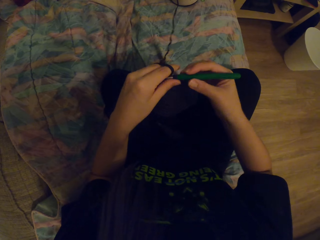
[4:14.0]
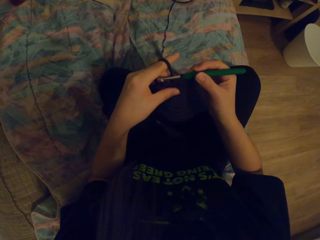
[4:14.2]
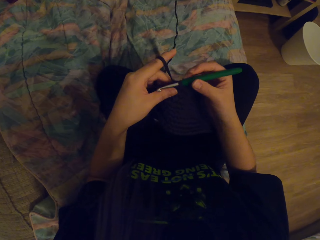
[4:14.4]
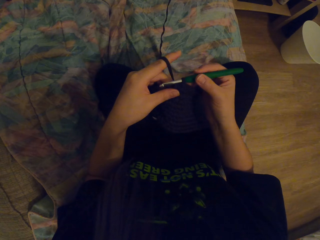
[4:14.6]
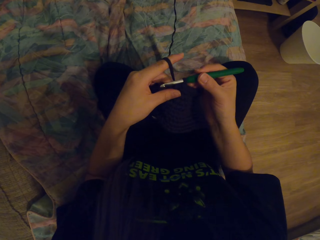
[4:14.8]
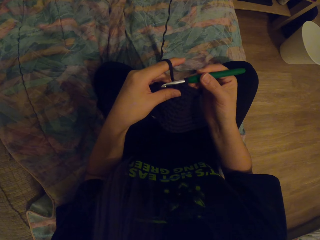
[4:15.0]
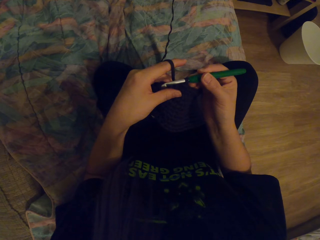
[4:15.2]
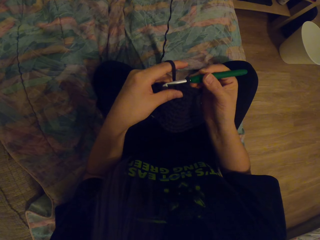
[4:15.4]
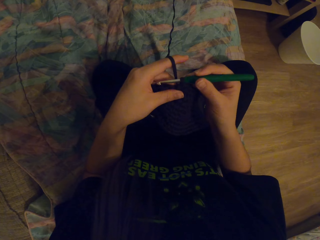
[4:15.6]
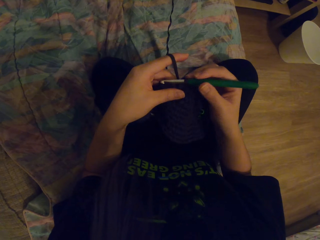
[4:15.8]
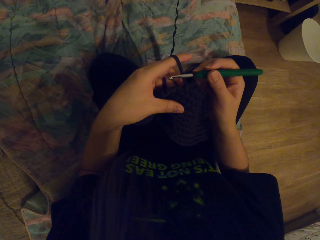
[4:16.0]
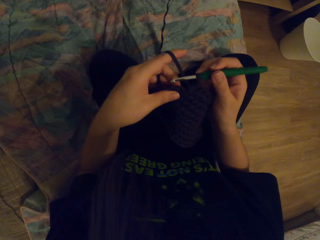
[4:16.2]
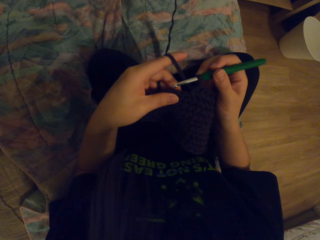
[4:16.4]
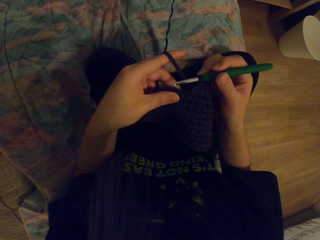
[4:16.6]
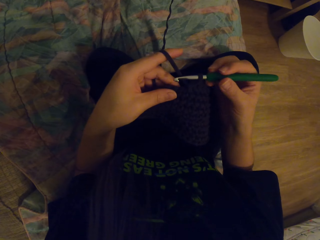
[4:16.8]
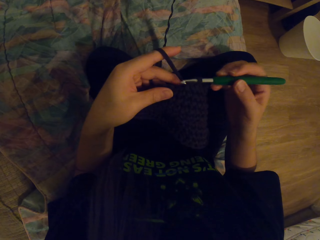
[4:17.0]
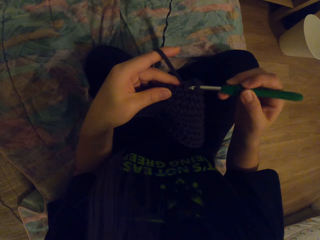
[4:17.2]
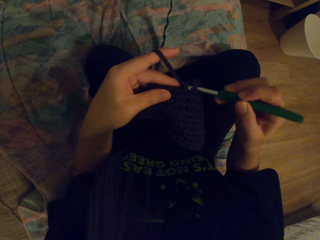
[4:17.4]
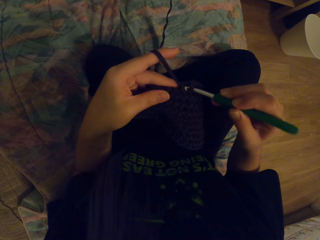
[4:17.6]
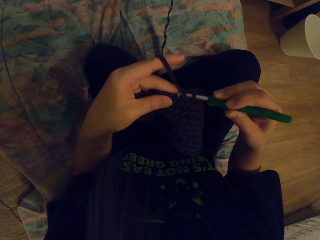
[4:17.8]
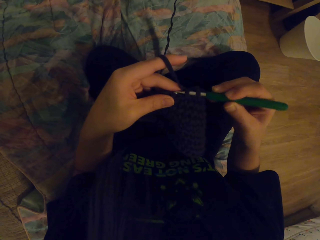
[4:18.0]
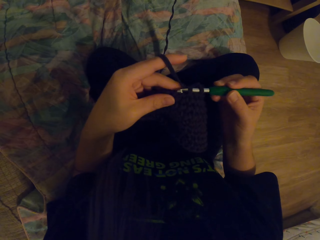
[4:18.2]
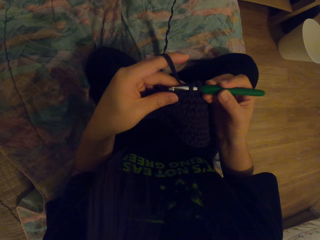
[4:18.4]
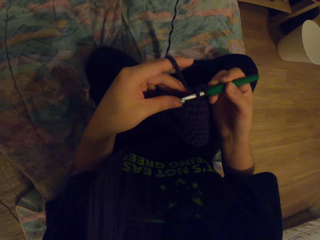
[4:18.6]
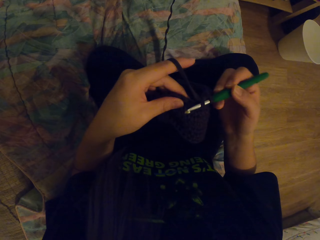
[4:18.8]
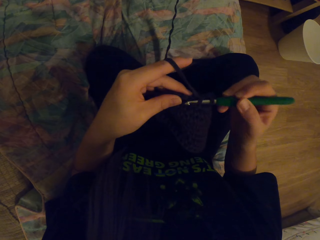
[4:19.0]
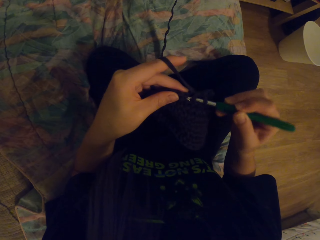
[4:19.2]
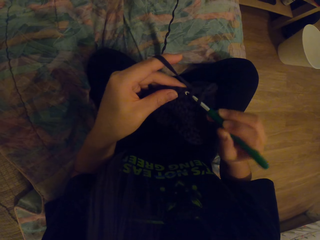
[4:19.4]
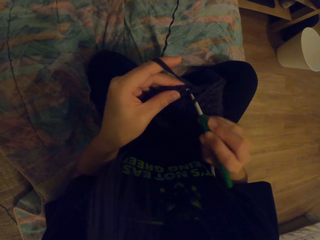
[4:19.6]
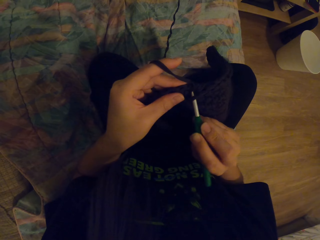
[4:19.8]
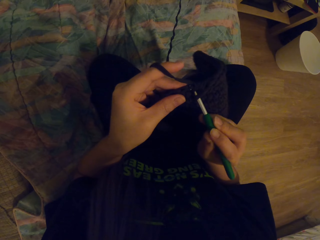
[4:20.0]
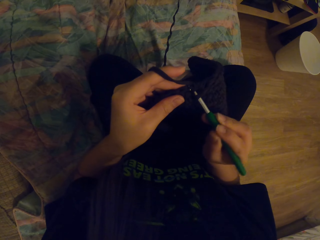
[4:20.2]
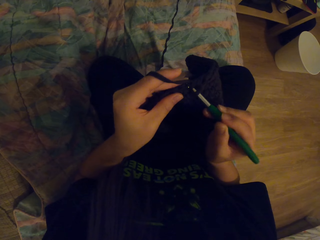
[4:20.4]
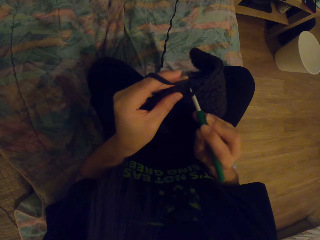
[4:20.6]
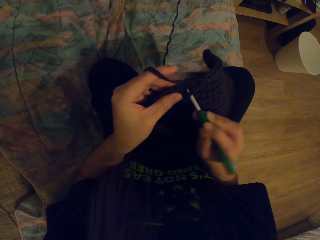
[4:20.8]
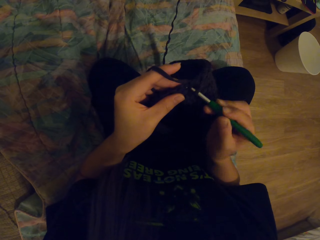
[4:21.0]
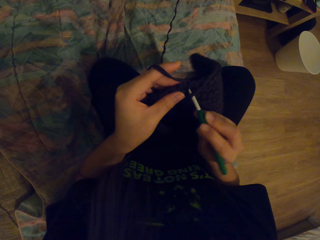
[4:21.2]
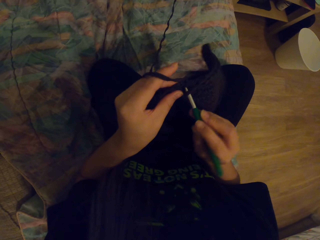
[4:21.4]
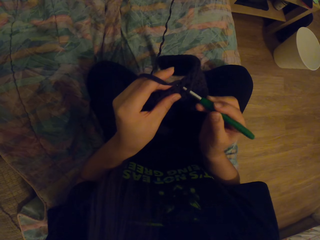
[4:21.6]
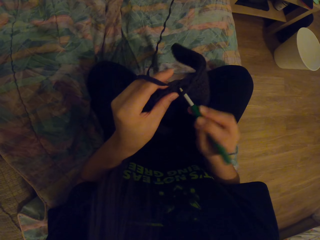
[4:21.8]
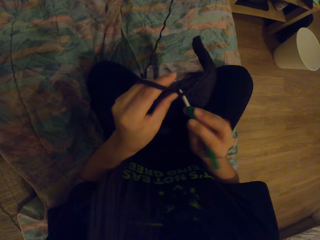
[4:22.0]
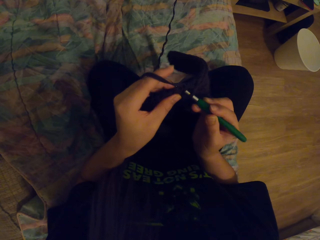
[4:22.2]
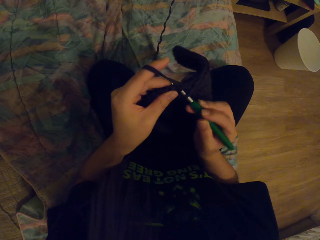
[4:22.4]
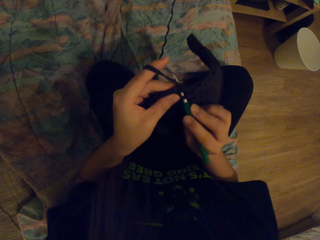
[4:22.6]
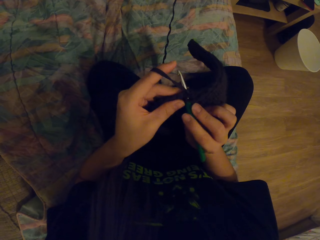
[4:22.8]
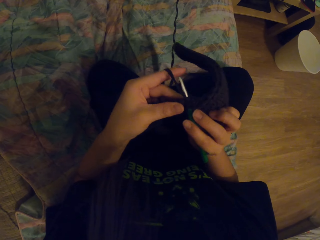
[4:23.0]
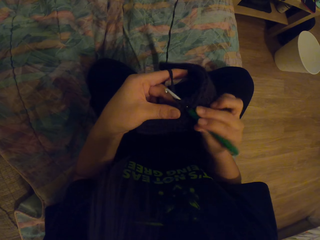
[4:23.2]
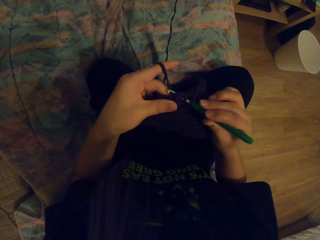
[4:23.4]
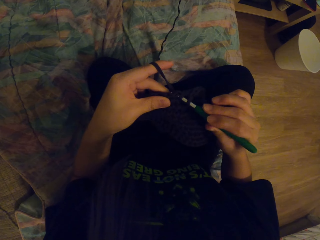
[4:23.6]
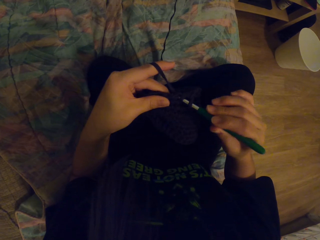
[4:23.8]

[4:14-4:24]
The camera wearer crochets a garment using a yarn and a hook.

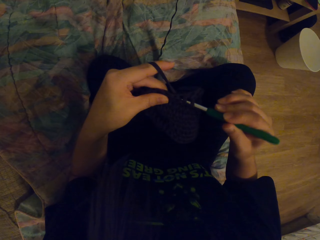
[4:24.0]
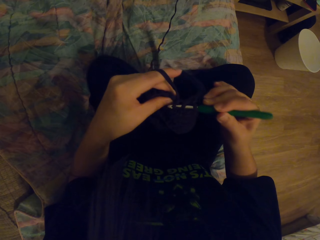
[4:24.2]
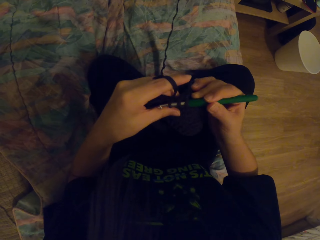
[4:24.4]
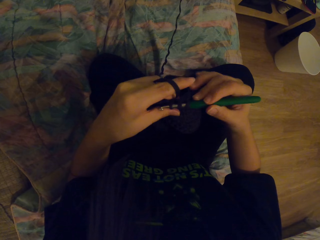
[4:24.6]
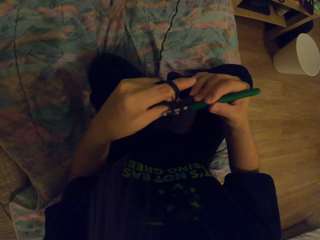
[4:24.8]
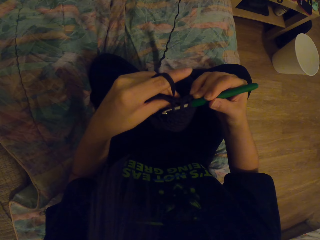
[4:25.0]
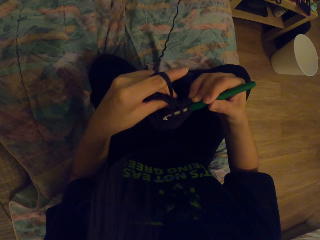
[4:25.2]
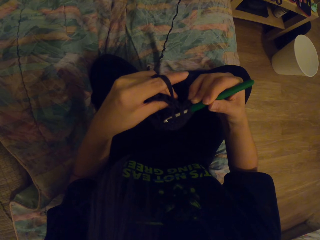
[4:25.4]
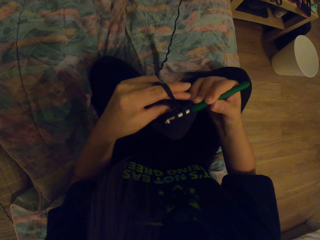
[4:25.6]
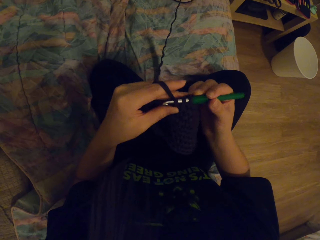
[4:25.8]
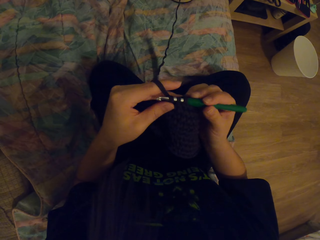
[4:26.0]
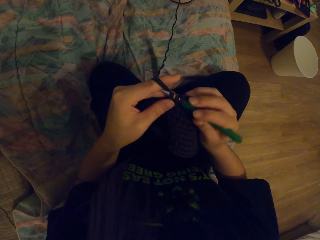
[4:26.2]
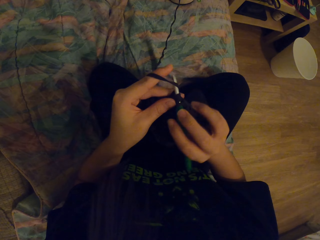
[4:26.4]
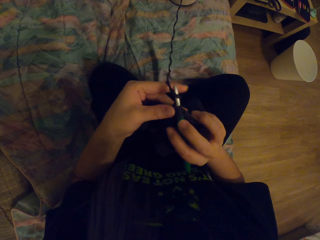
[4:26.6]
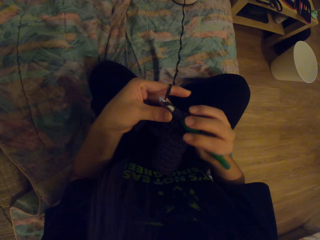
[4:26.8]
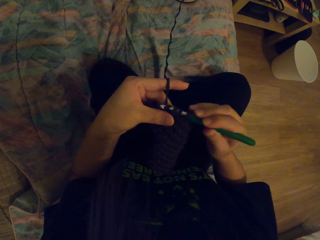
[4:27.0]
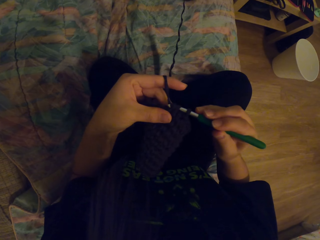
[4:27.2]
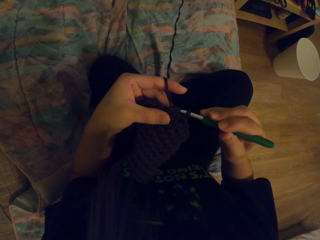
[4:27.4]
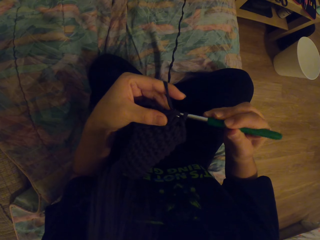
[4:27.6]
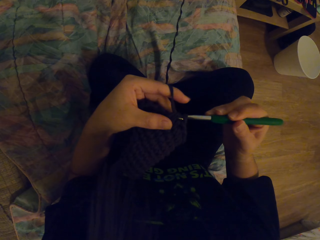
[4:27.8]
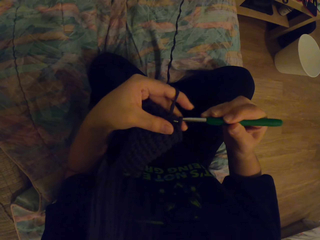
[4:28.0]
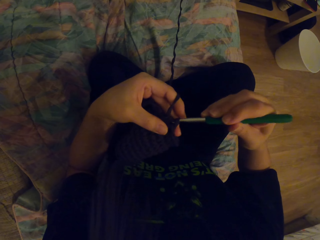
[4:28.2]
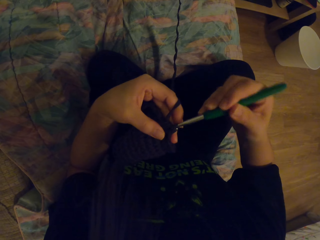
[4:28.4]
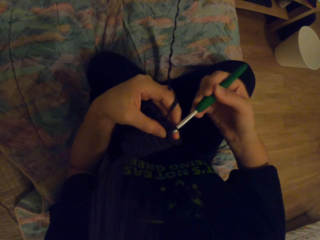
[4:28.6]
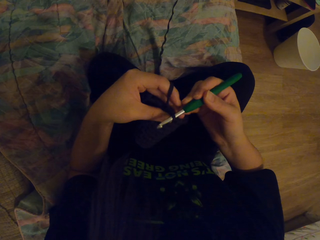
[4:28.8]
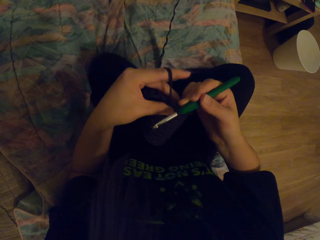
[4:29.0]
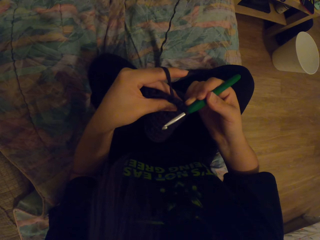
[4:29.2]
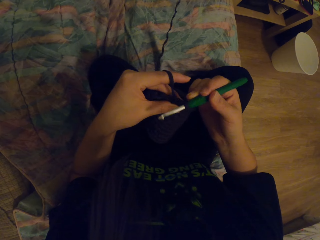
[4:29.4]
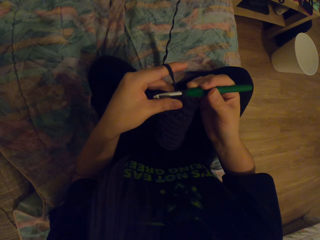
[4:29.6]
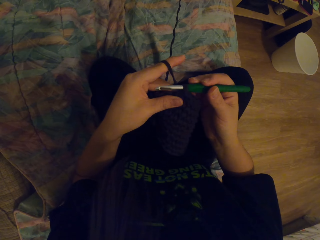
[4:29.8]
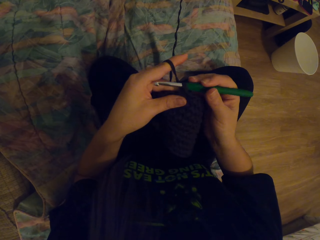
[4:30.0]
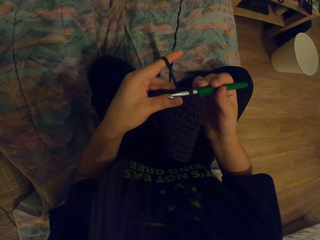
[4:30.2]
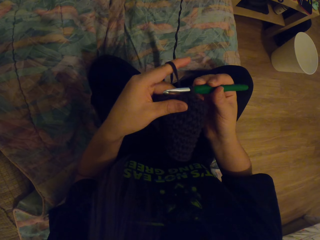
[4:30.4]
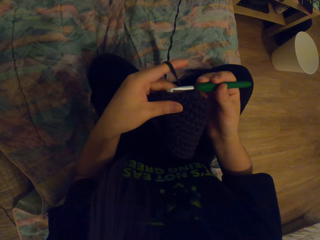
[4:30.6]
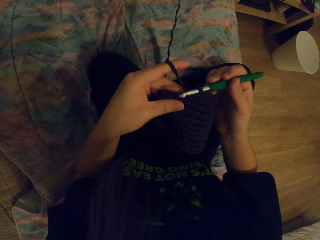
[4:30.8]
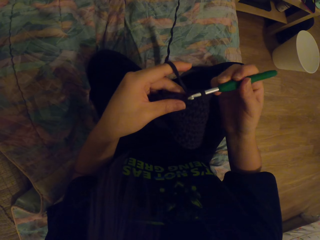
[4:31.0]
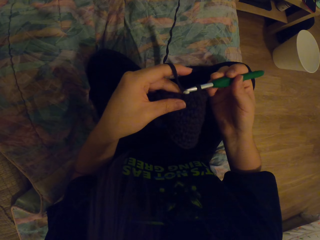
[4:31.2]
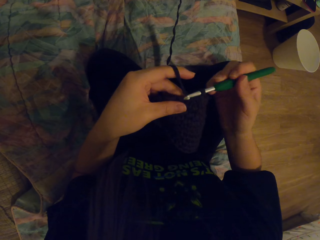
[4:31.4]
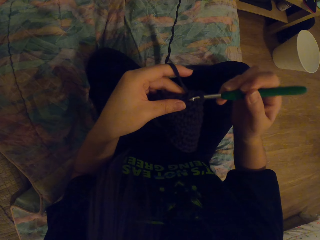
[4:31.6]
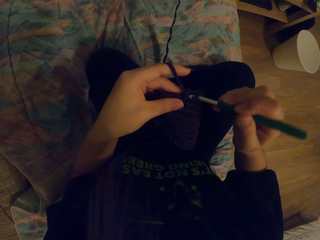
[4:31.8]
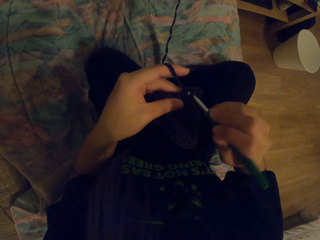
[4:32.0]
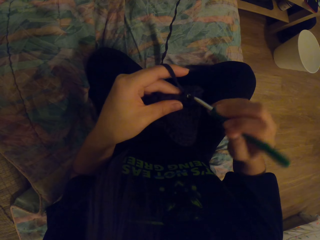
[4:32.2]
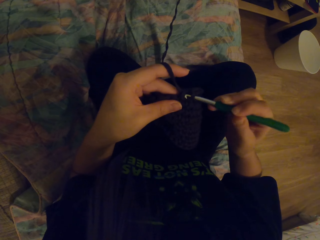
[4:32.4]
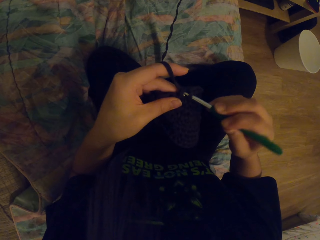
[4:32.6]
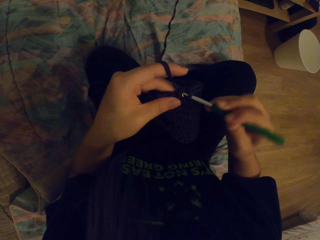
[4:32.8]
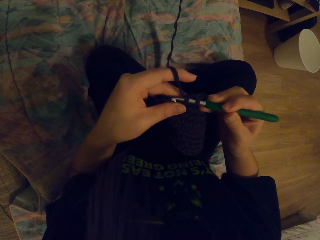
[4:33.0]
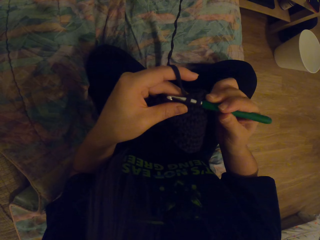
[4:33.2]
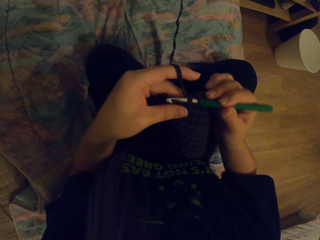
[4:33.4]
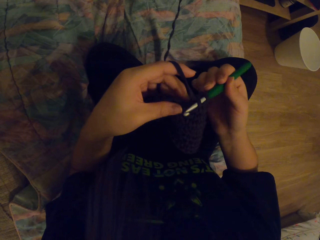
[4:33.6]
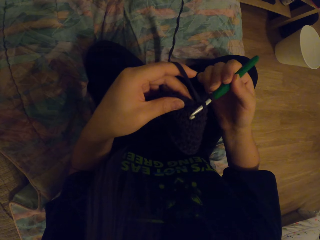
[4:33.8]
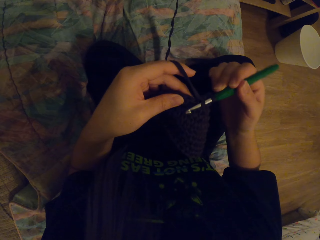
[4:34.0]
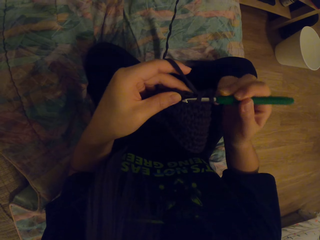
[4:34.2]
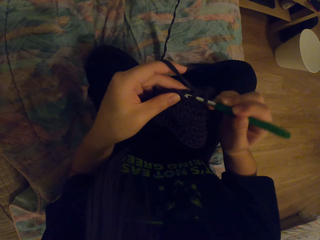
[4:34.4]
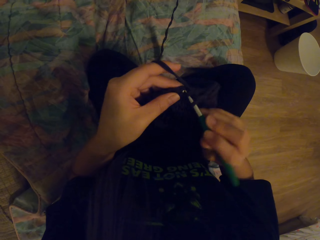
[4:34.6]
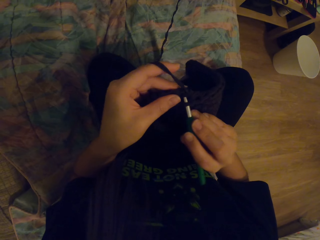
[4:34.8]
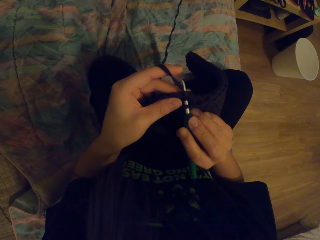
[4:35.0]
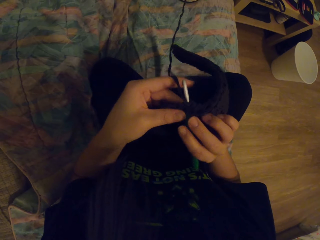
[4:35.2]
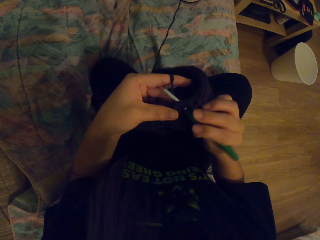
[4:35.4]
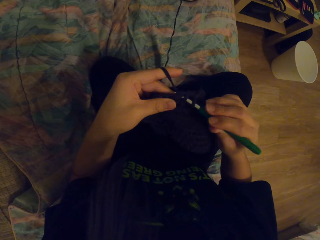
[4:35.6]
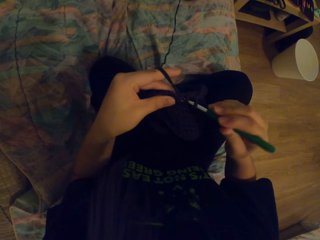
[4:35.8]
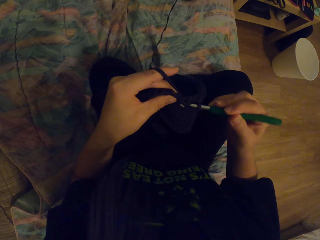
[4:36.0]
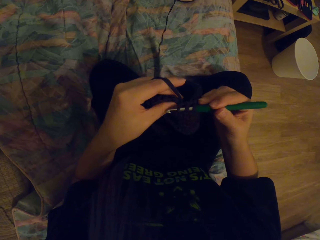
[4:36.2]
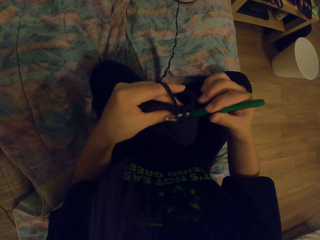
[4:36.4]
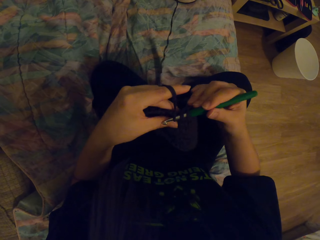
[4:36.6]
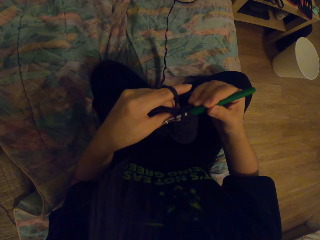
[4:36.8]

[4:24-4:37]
The camera wearer pulls the yarn with the hook. They crochet the garment using the yarn and the hook.
